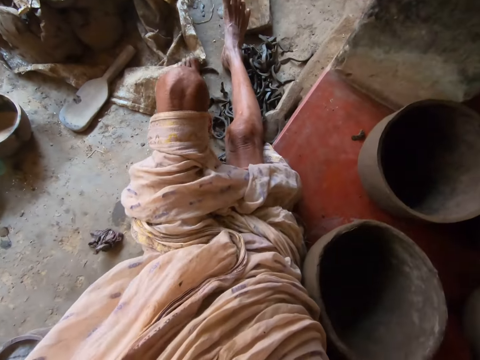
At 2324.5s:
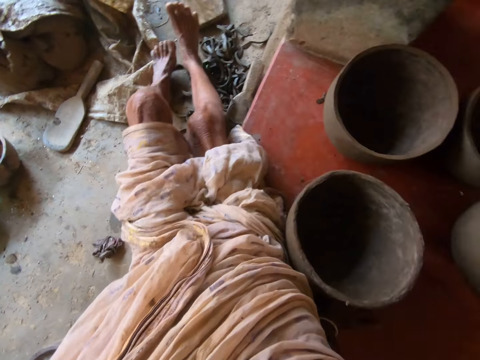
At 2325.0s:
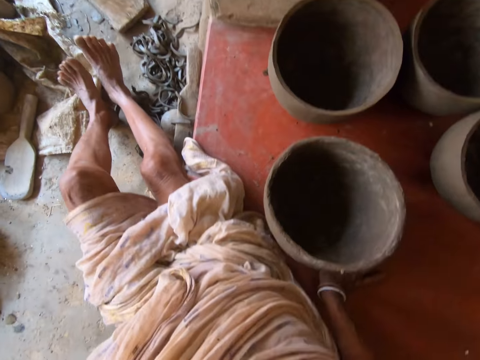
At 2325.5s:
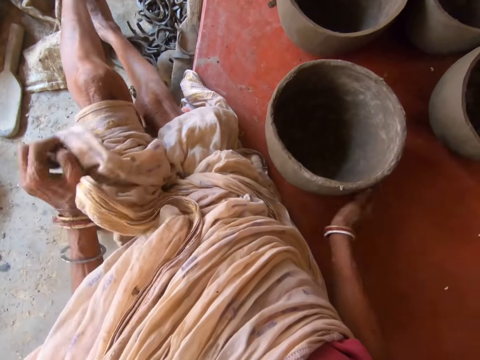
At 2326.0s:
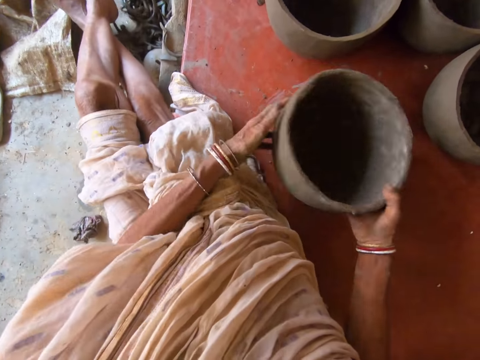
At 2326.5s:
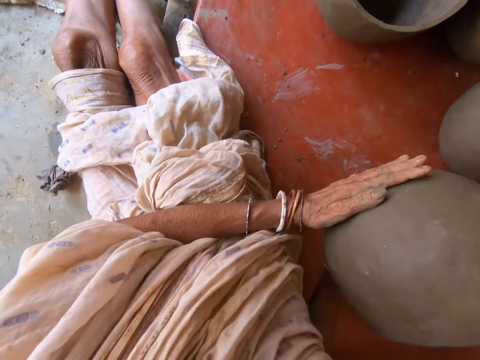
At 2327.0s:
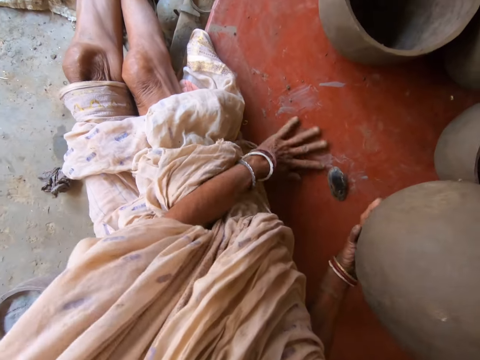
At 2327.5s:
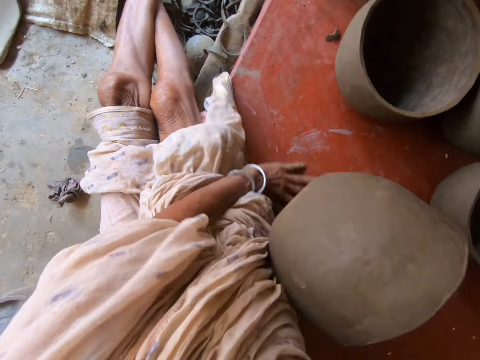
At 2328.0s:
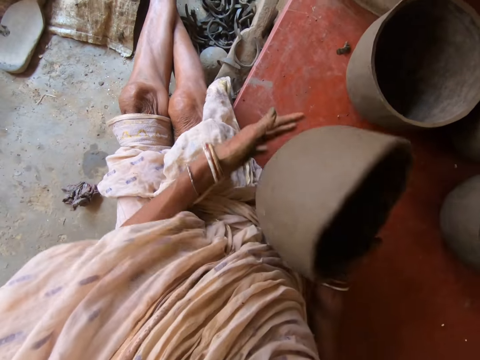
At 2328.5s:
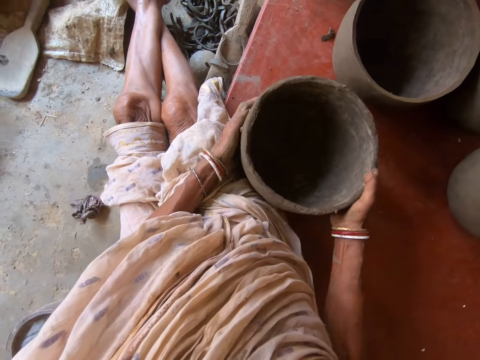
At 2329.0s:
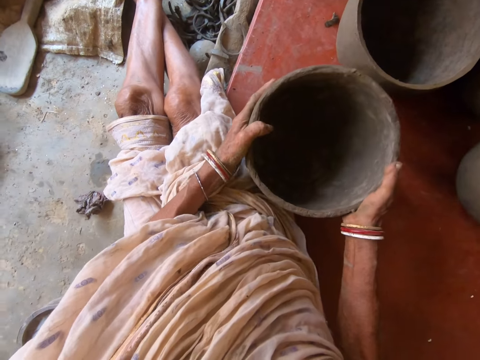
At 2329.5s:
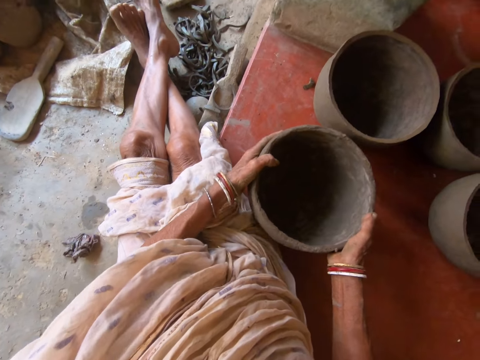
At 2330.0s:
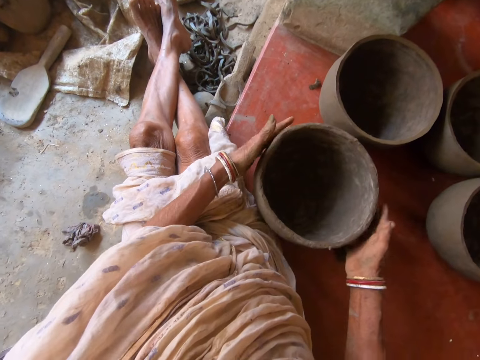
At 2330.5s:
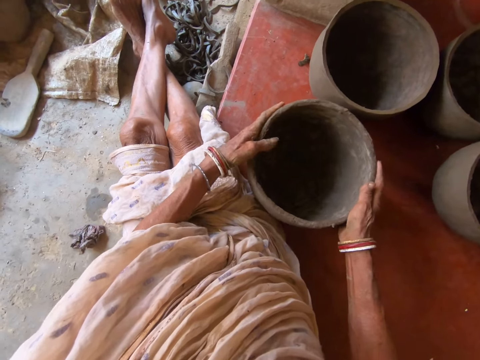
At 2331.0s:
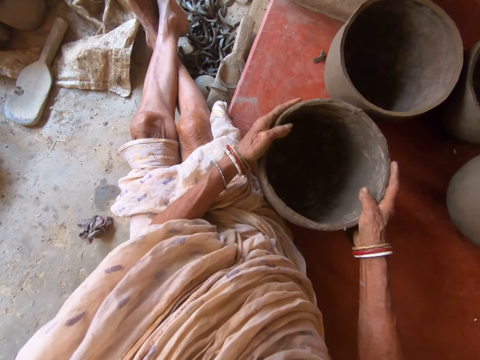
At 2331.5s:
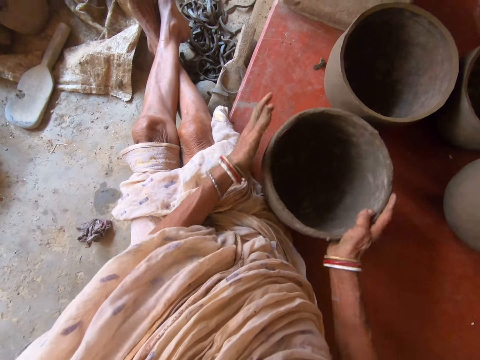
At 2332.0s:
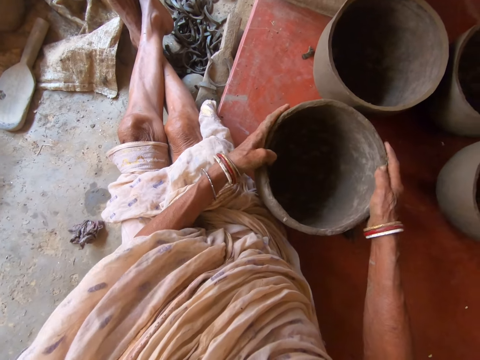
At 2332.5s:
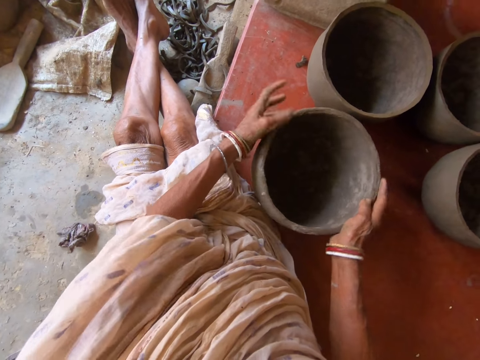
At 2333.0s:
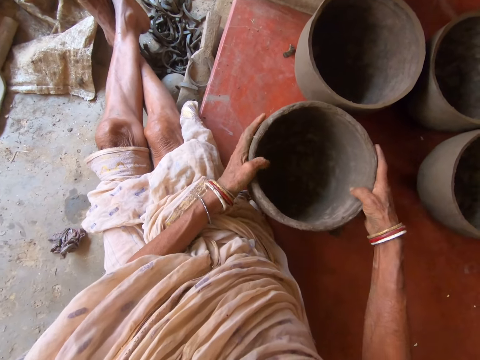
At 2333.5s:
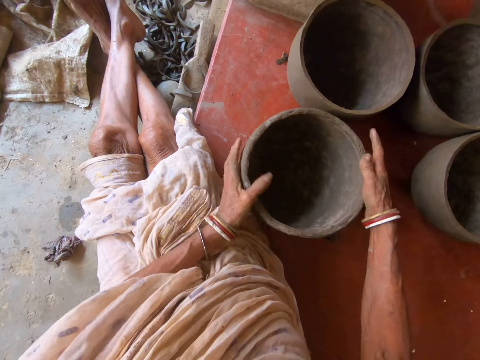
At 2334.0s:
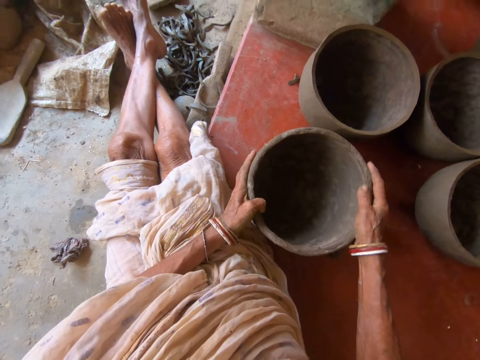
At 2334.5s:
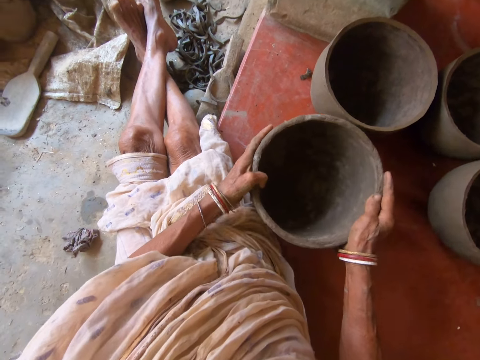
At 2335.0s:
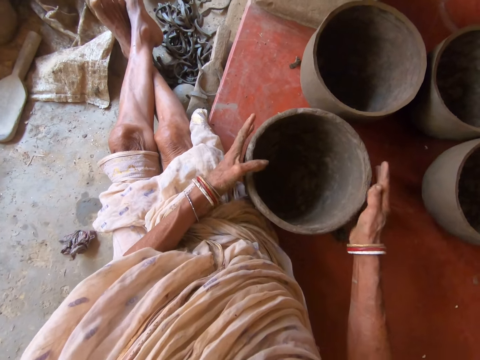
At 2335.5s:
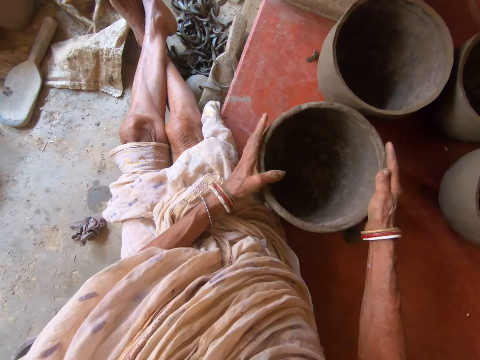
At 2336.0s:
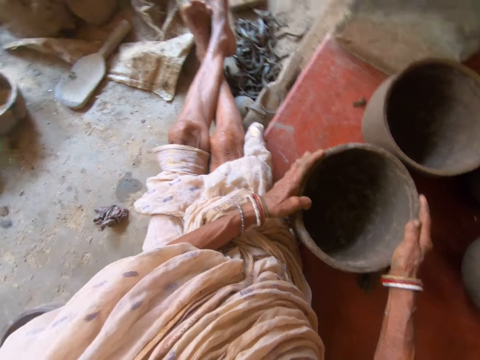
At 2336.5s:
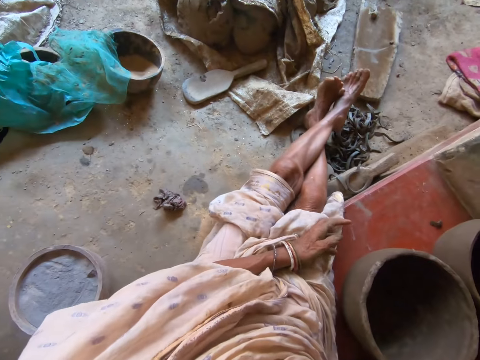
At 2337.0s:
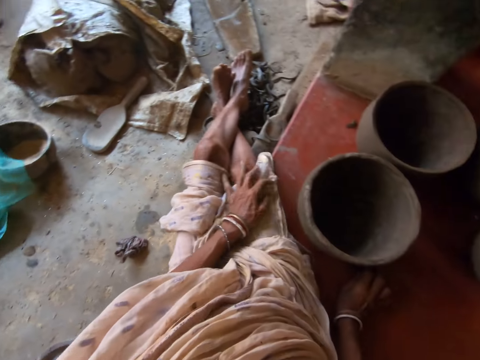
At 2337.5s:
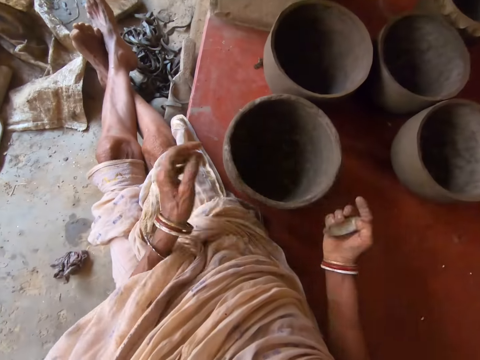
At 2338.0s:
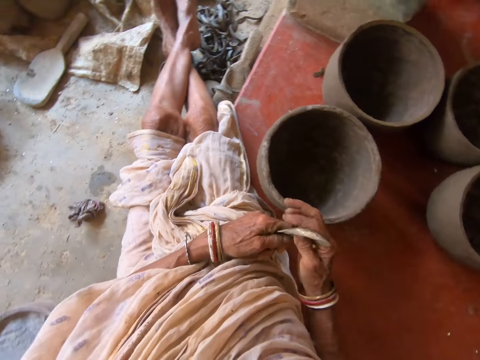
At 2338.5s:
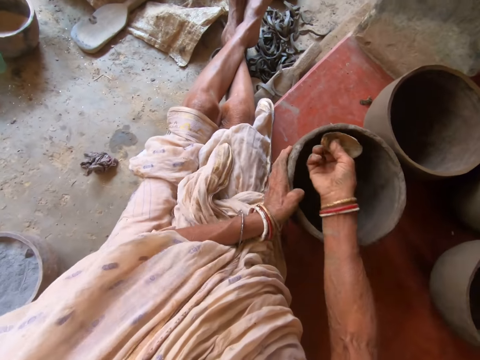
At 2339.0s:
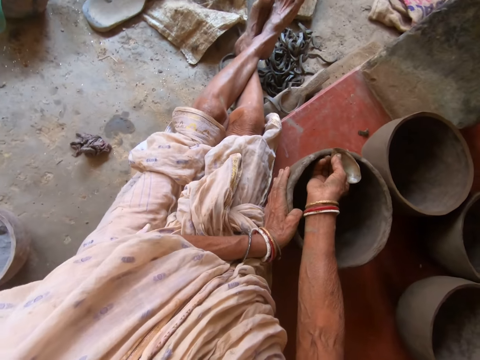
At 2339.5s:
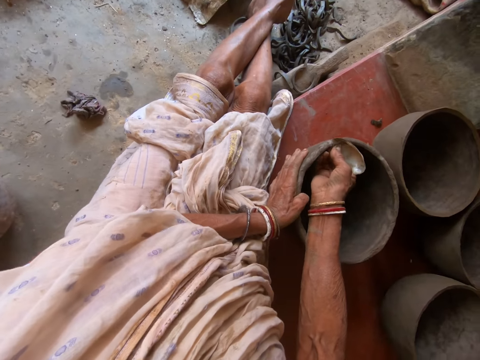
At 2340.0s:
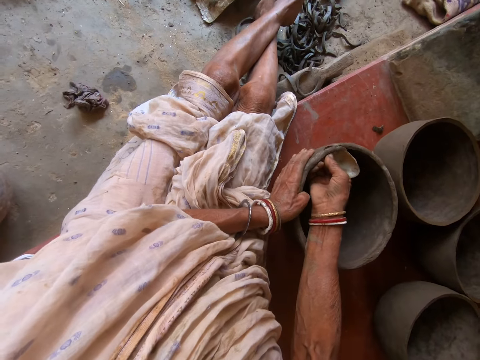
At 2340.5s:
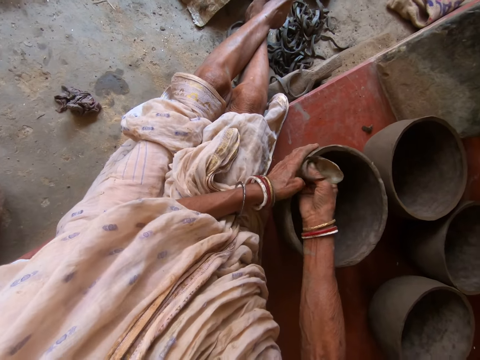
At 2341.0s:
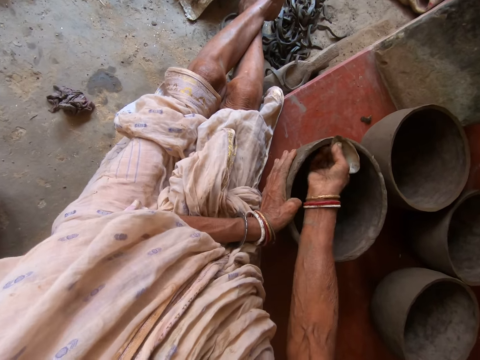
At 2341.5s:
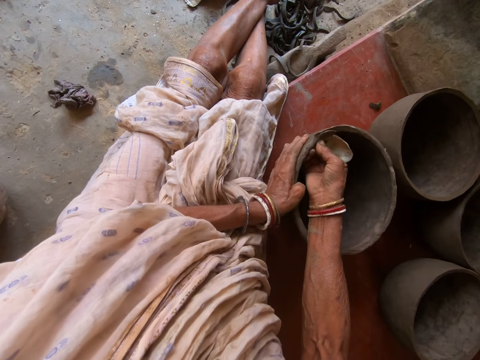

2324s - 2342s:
The camera wearer adjusts her body. She picks up the bowl or pot from the floor with both hands. She wipes the bowl in her right hand with her left hand. She wipes the floor with her left hand. She drops the bowl on the floor with both hands. She holds the pot with both hands. She hits the bowl on the floor with both hands. She rotates the bowl on the floor with both hands. She tilts the pot with her hands. She converses with a male. She hits the bowl on the floor with both hands. She adjusts the pot with her hands. She picks up the metal scrap or scraper from the floor with her right hand. She cleans the metal scrap in her right hand with her left hand. She adjusts the scraper with both hands. She rotates the bowl on the floor with her left hand. She carves the bowl on the floor with the metal scrap in her right hand.

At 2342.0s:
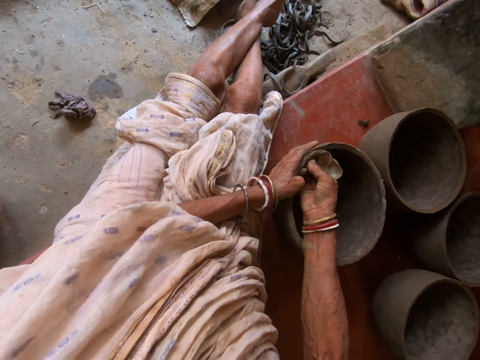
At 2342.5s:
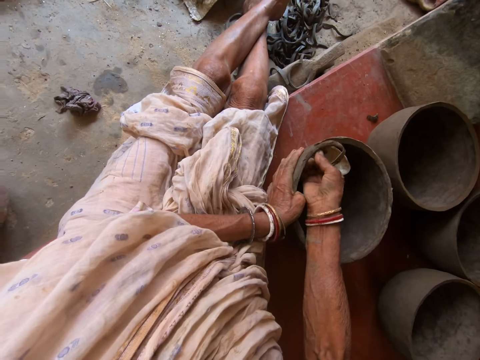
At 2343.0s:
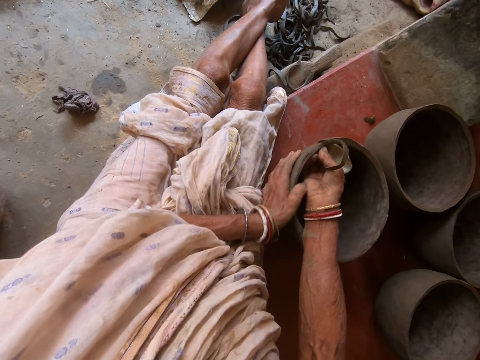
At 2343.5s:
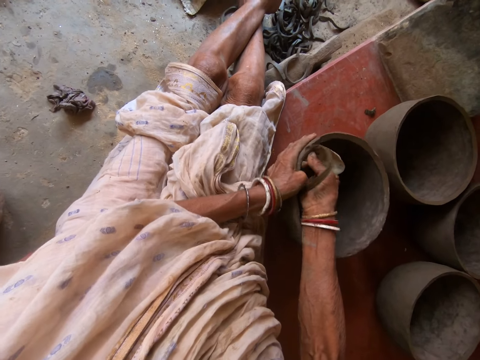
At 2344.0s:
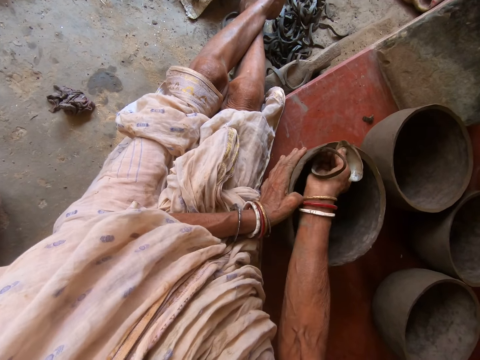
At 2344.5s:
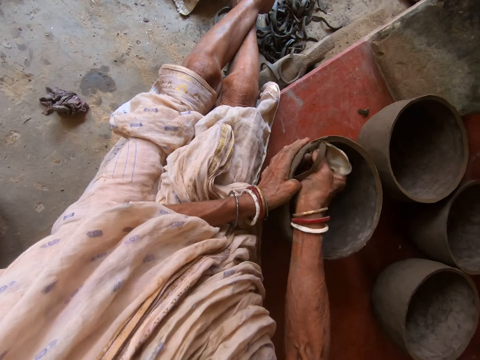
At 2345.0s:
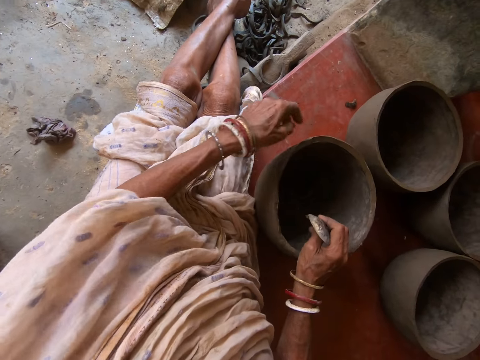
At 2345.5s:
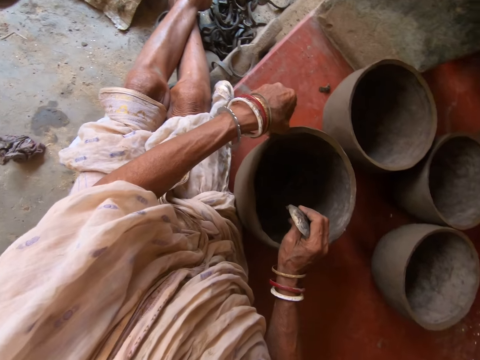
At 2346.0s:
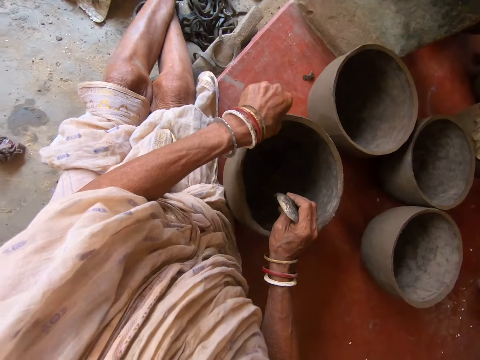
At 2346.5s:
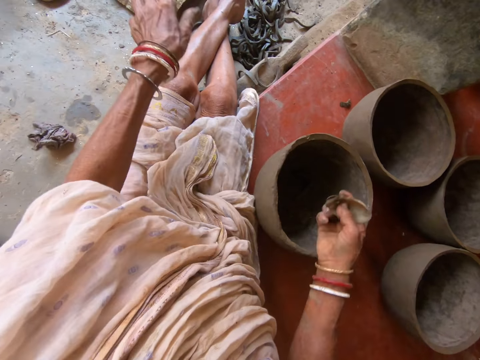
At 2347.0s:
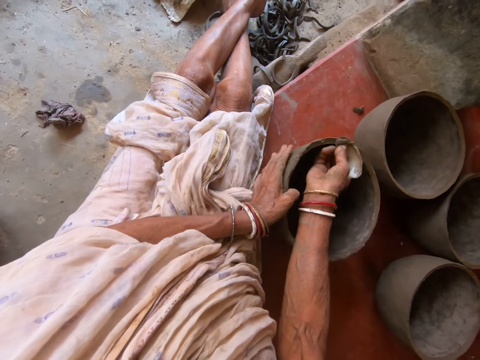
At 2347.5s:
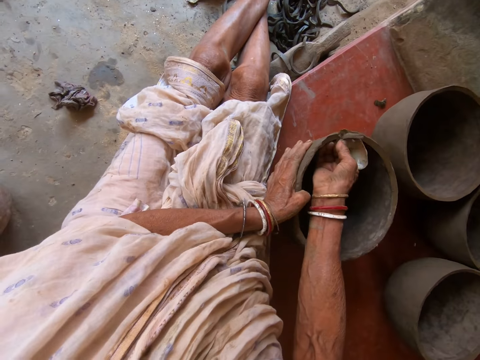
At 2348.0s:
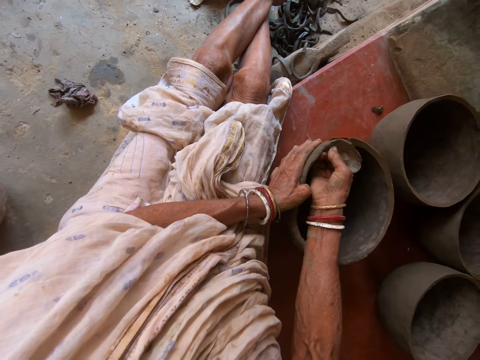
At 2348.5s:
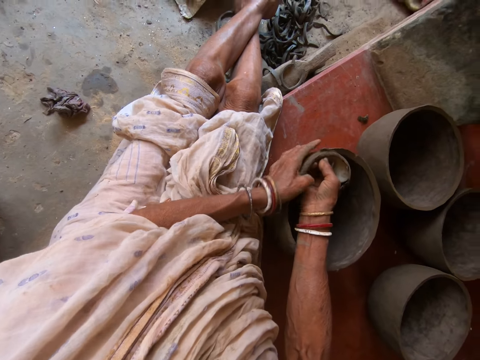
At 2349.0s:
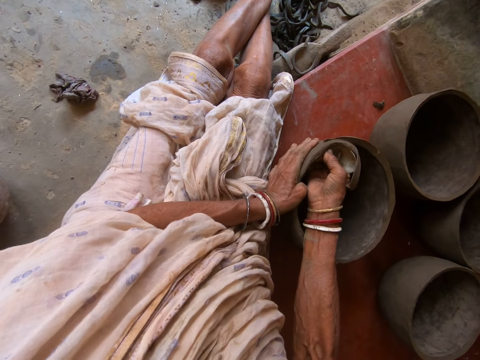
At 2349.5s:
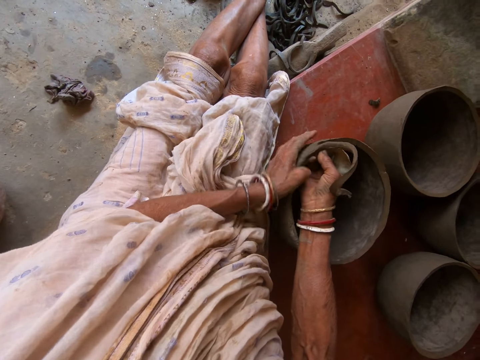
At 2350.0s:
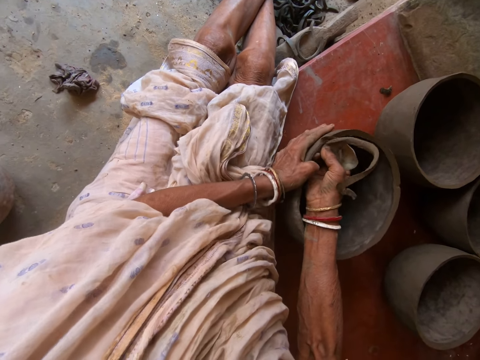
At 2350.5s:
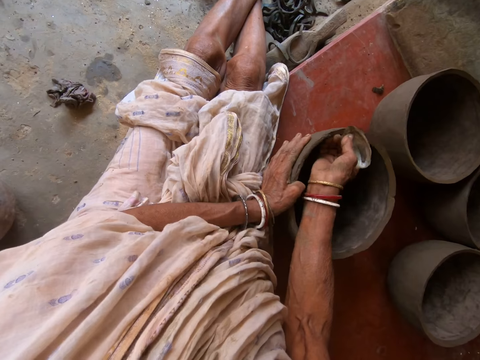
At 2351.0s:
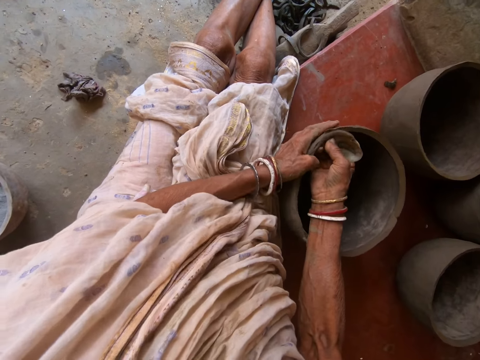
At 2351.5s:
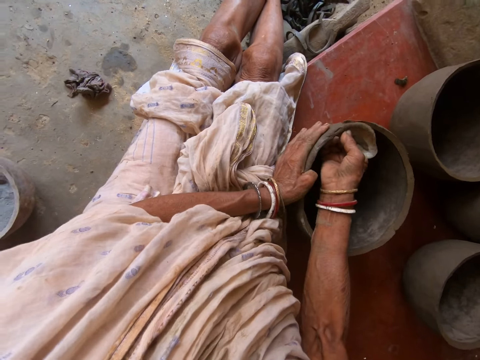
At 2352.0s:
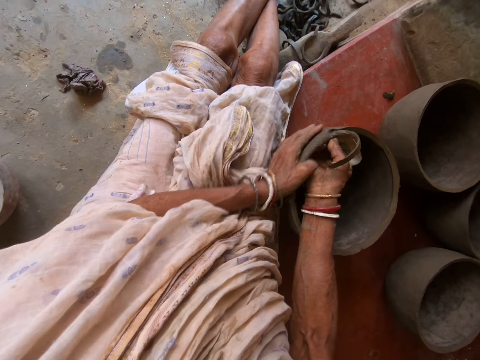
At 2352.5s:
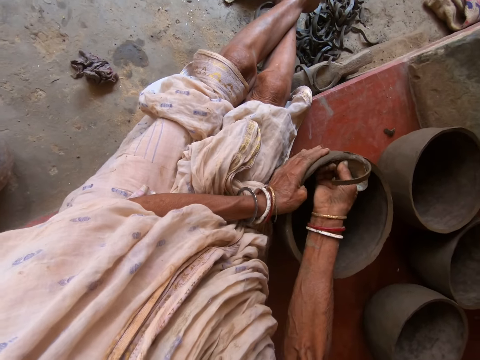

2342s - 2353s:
The camera wearer drops clay in the pot or bowl. She removes some dirt from the bowl on the floor with her left hand. She carves the bowl on the floor with the metal scrap in her right hand. She rotates the bowl on the floor with her left hand.
